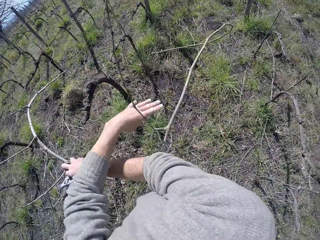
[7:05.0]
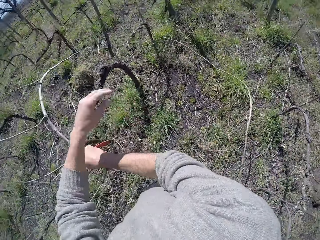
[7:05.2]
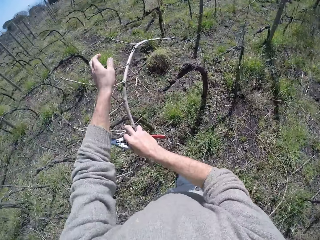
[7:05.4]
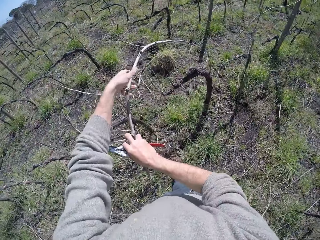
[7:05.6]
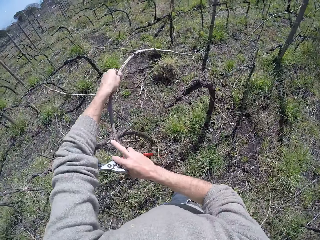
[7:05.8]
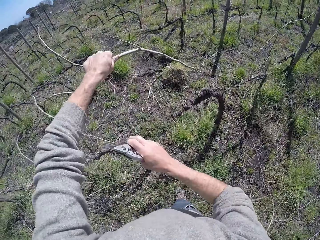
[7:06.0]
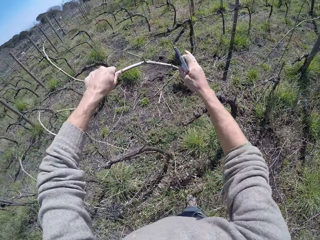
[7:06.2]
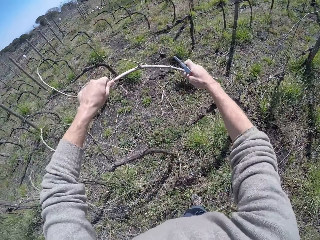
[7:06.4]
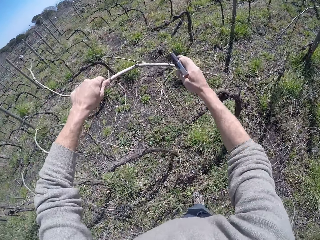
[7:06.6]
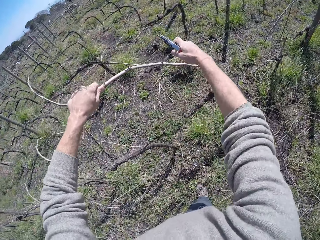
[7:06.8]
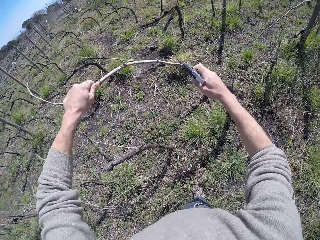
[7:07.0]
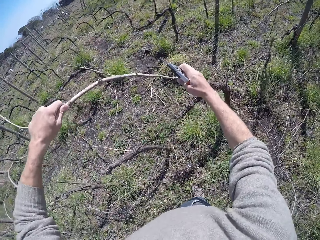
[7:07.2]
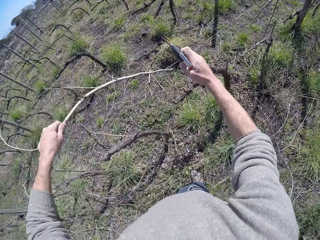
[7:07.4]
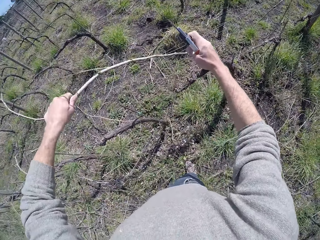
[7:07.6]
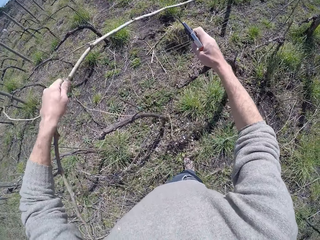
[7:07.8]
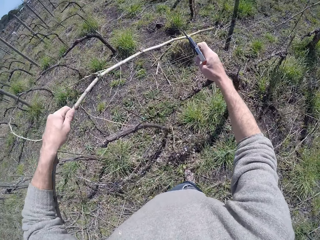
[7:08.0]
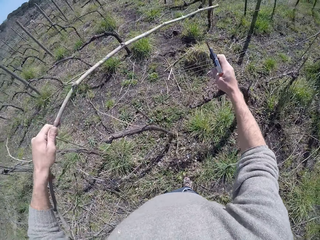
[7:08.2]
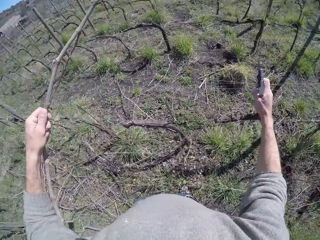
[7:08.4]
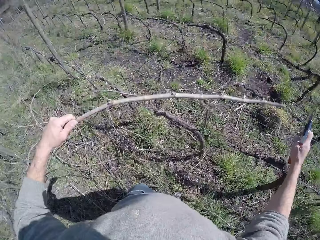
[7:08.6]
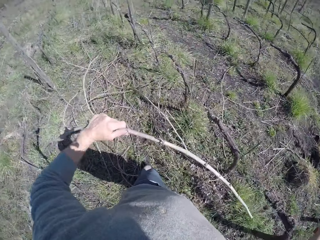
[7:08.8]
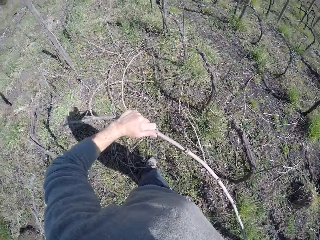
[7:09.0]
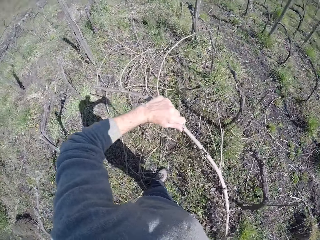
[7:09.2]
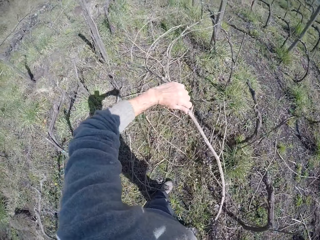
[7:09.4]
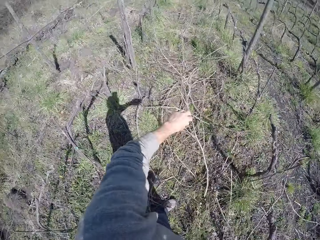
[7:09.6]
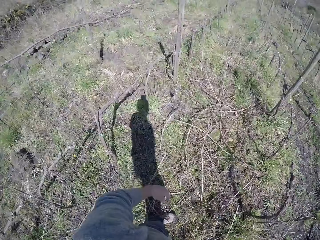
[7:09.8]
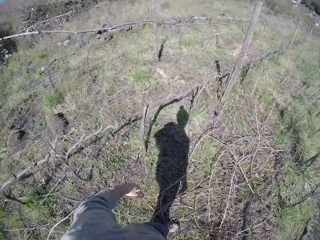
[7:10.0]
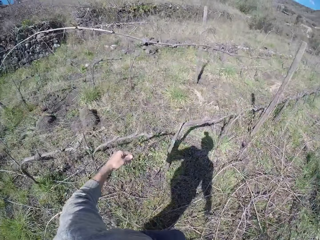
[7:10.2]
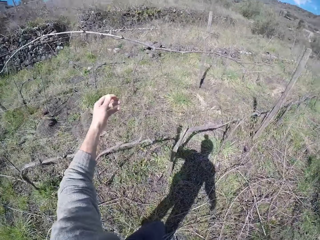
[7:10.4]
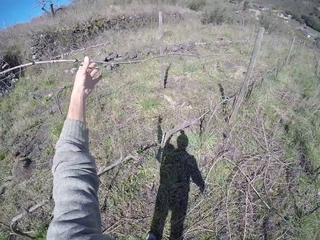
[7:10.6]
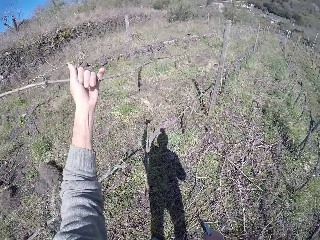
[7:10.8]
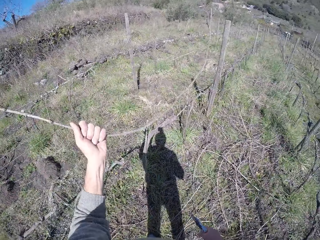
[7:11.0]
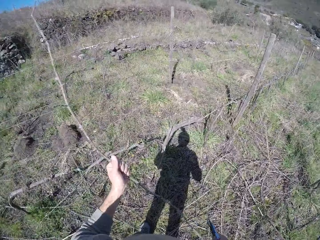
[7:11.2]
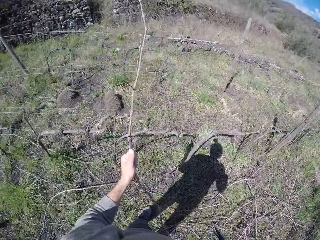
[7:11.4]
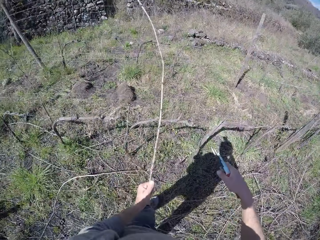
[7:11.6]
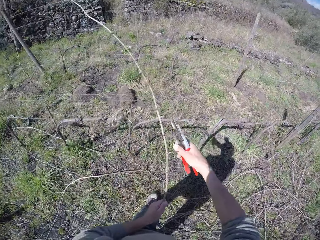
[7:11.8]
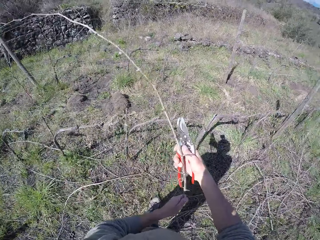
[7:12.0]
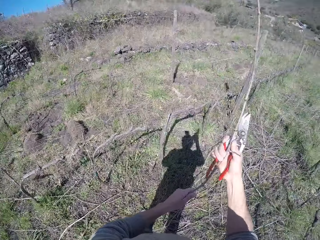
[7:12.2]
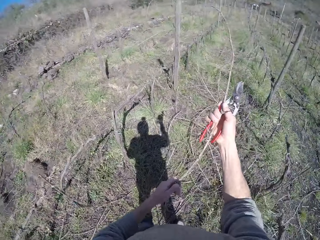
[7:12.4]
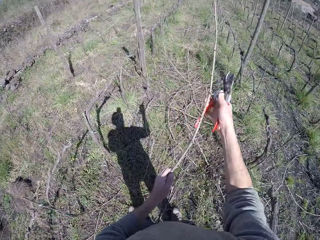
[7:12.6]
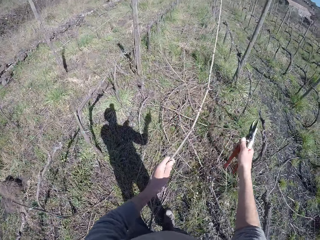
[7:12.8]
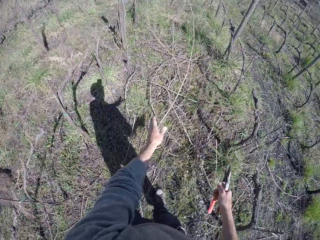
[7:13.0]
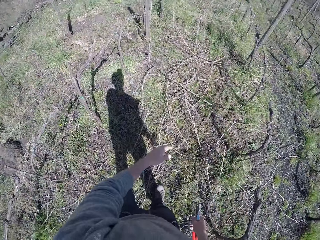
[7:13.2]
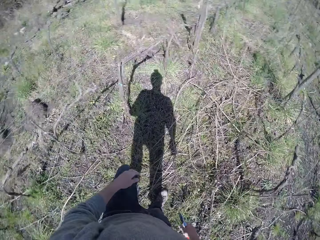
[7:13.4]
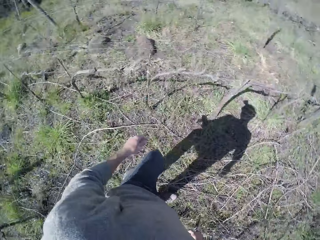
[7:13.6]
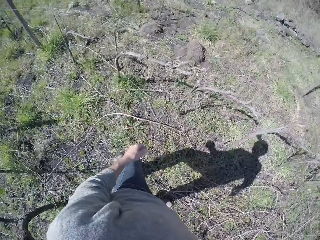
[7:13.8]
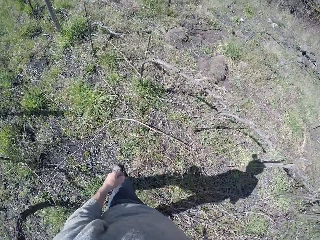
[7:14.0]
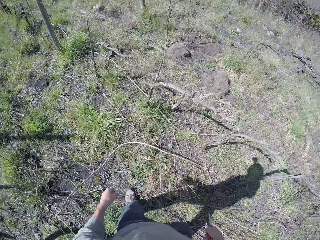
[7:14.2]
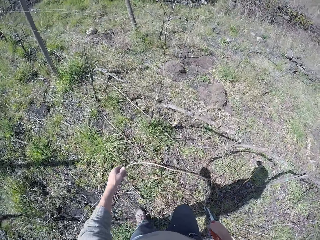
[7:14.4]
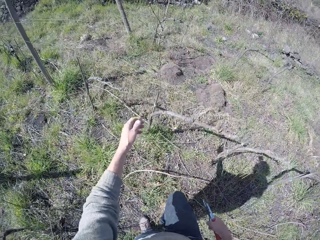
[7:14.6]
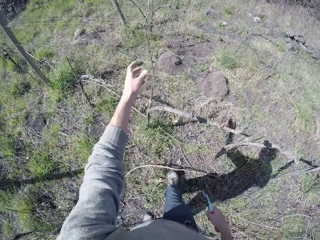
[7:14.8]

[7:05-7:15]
The camera wearer drops the tree branch on the floor with his left hand. He pulls the tree branch with his left hand. He picks up the wood. He drops the tree branch on the floor with his left hand. He picks up the wood. He pulls the tree branch with his left hand. He holds the wood. He drops the tree branch on the floor with his left hand.

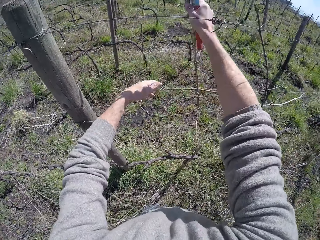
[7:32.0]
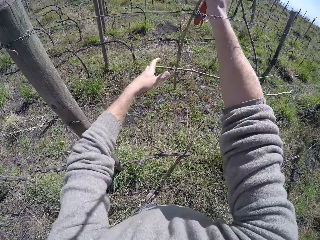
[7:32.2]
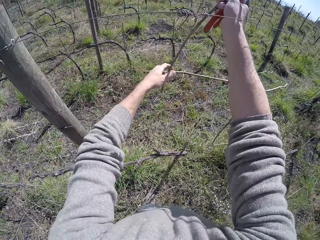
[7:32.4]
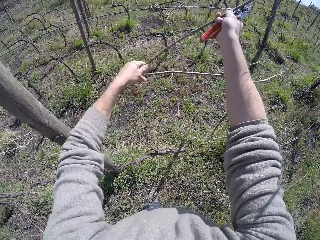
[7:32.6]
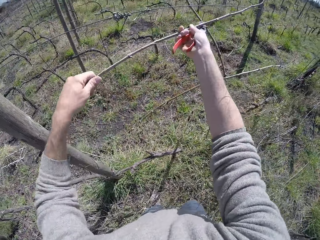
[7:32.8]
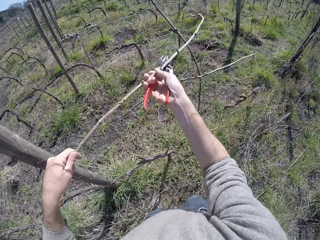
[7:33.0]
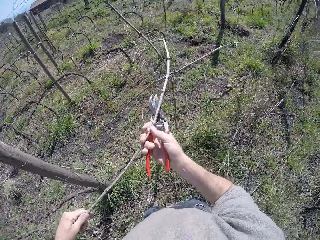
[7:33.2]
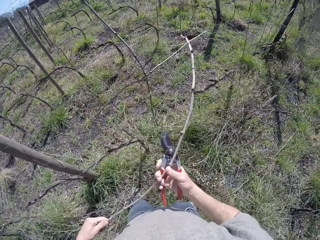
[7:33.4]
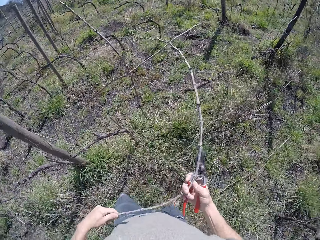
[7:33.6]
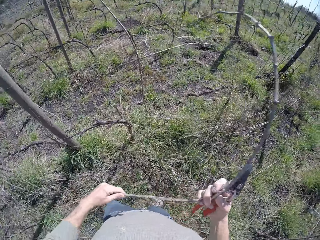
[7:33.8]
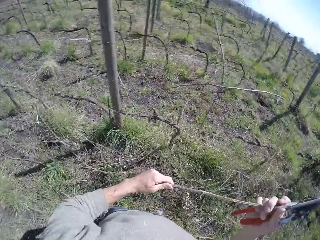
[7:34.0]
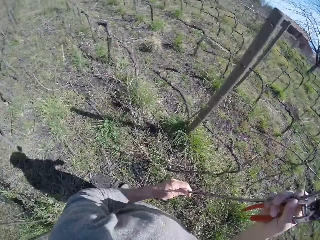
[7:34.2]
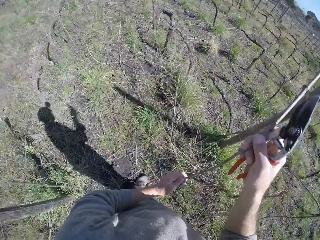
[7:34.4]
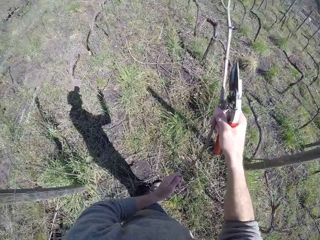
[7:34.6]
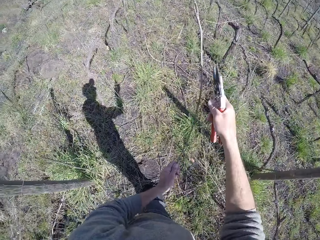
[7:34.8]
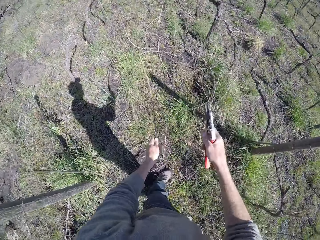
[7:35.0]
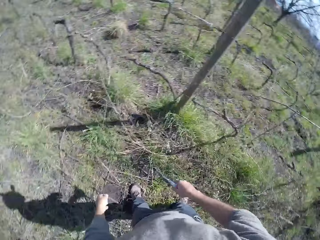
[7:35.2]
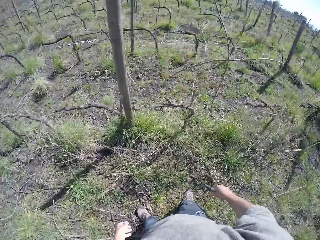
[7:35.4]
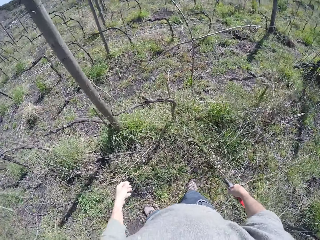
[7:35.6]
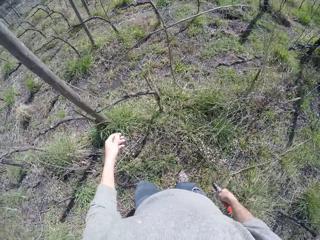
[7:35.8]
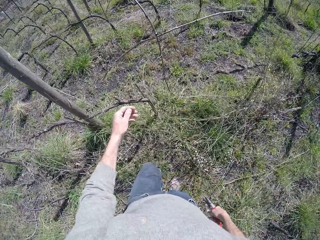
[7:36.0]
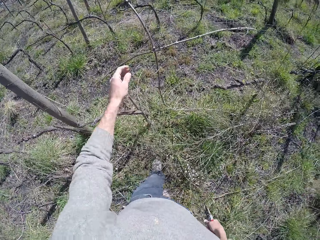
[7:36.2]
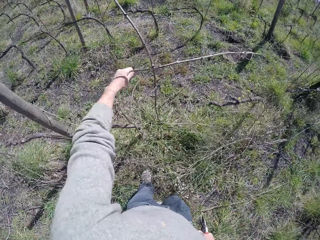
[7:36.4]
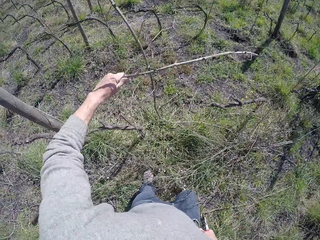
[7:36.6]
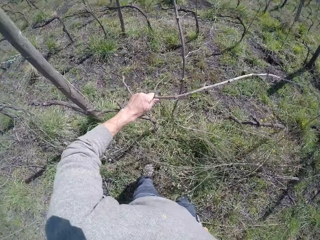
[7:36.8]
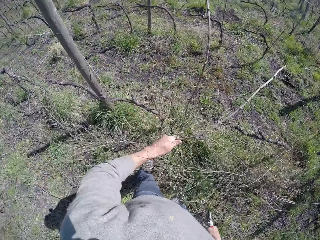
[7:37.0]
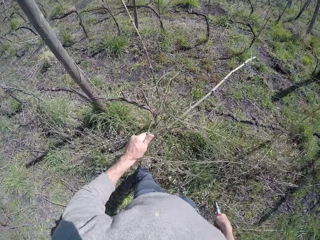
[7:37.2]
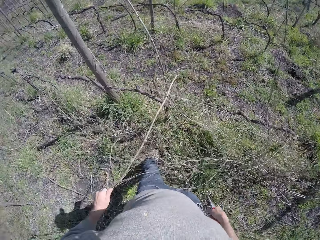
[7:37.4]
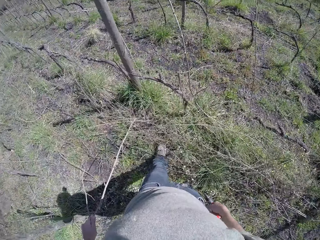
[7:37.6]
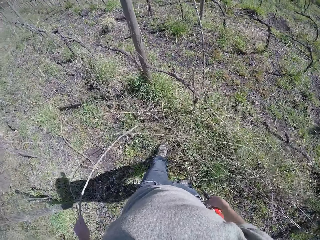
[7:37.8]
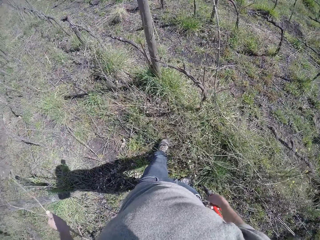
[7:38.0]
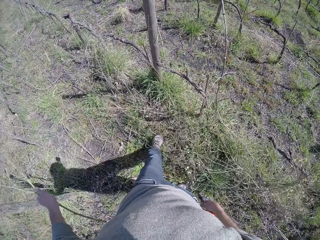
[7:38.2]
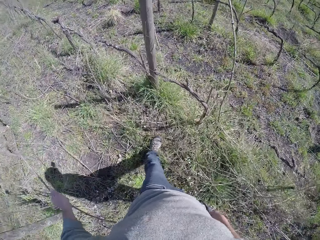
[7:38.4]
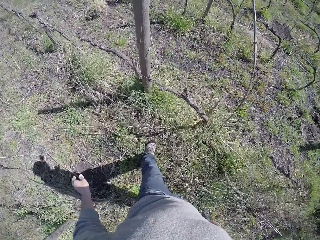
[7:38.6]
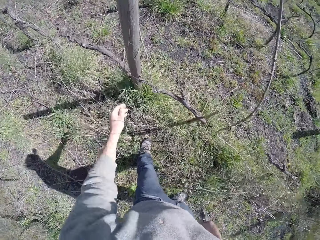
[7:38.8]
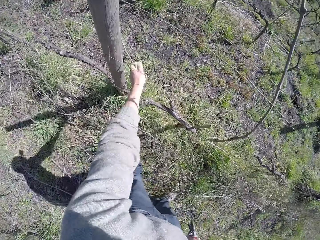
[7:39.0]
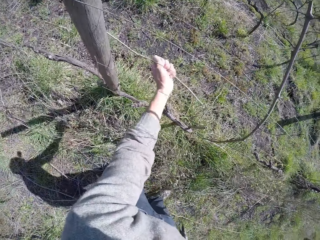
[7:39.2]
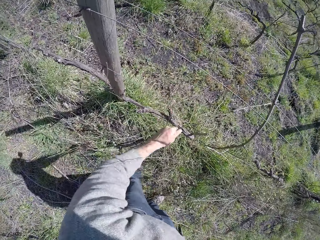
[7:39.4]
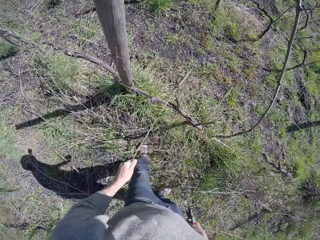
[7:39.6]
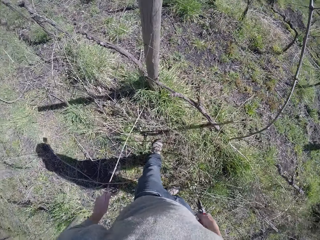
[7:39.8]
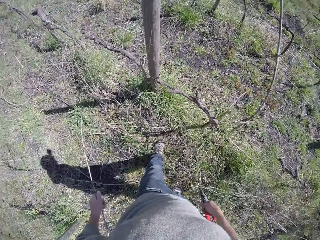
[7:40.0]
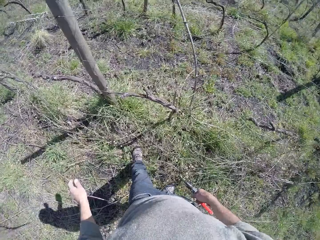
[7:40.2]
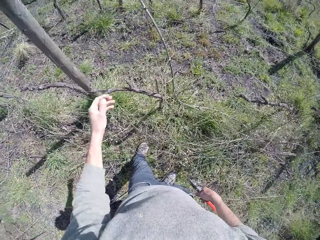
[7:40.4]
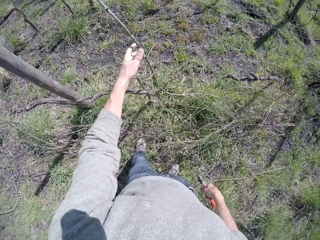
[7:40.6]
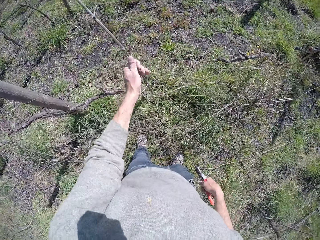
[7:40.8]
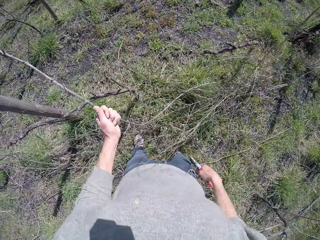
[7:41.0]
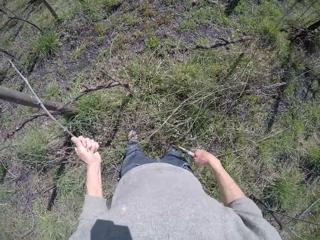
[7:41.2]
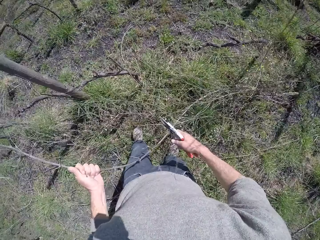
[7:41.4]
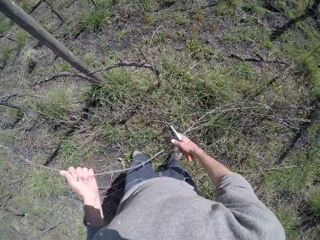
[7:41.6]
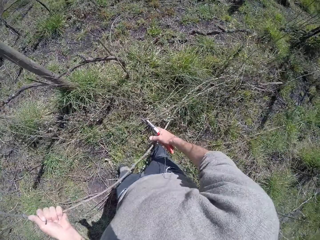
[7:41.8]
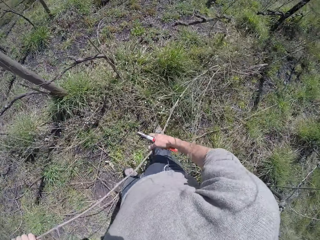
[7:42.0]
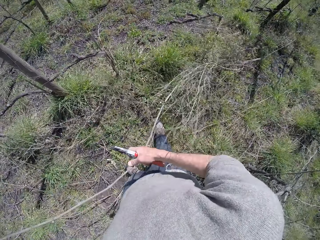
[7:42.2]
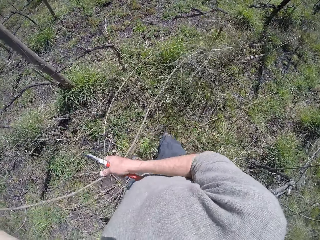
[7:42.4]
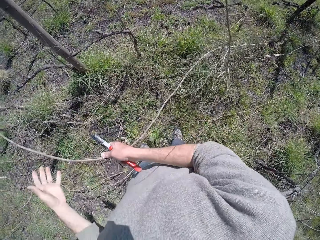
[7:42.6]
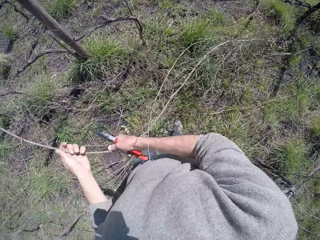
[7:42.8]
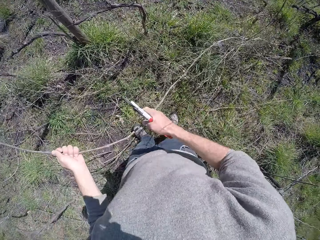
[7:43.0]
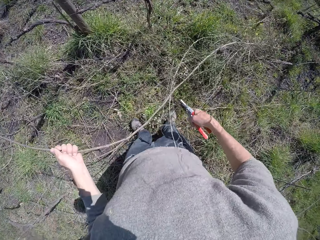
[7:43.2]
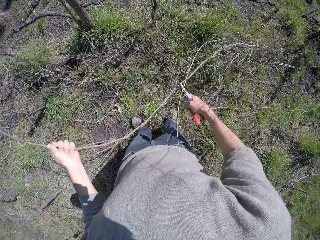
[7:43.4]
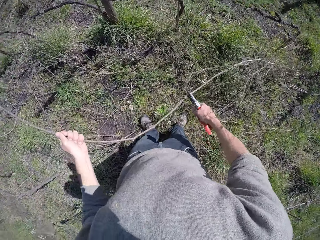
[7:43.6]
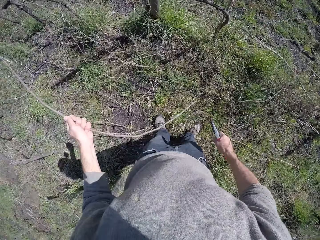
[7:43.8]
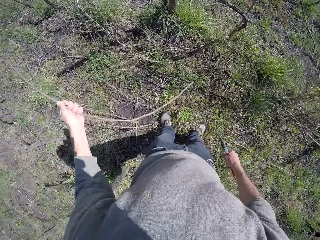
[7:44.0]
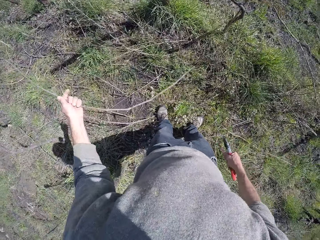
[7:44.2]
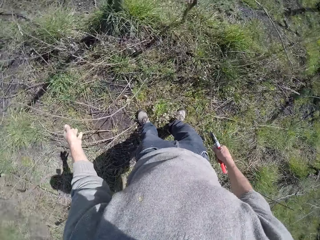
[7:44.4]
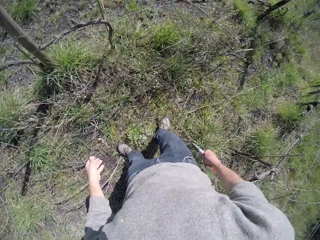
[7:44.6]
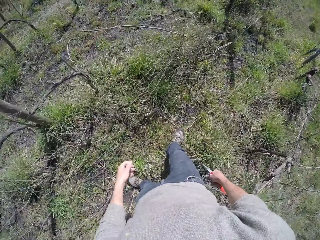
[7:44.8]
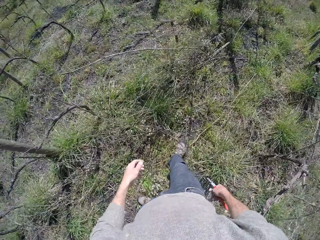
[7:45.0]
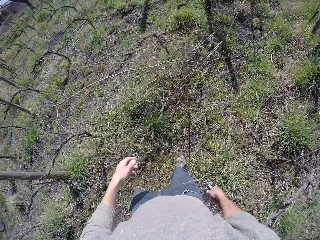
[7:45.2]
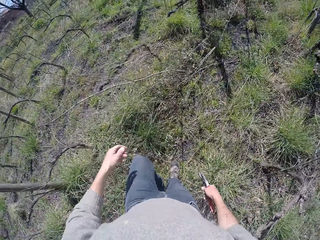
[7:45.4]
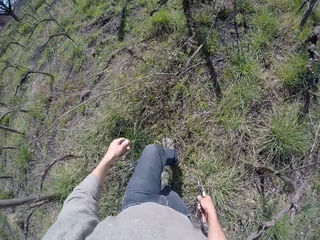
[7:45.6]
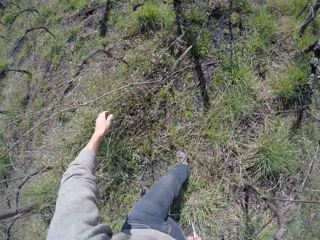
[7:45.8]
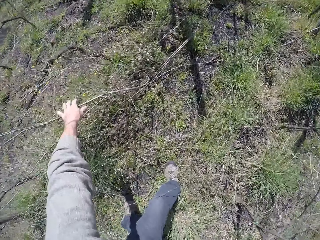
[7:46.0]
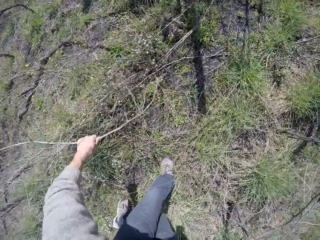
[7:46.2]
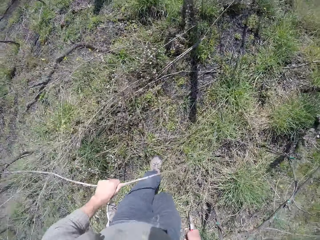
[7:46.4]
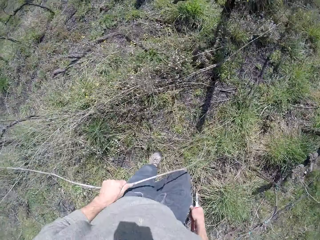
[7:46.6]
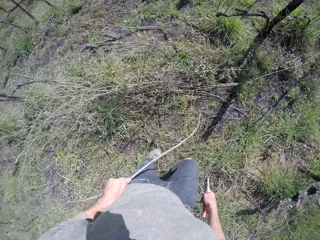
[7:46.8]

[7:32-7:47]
The camera wearer pulls the wood. He drops the tree branch on the floor with his left hand. He picks up the wood. He pulls the tree branch with his left hand. He drops the tree branch on the floor with his left hand. He pulls the tree branch with his left hand. He drops the tree branch on the floor with his left hand. He takes the wood. He pulls the tree branch with his left hand. He cuts the tree branch with the pliers in his right hand. He takes the wood. He drops the tree branch on the floor with his left hand.
